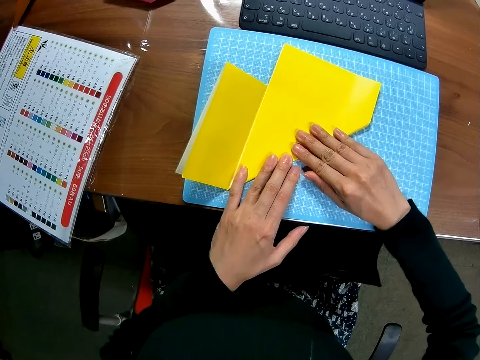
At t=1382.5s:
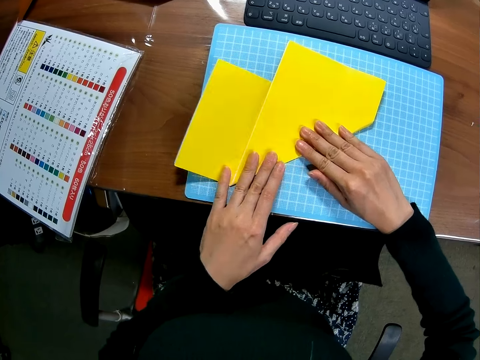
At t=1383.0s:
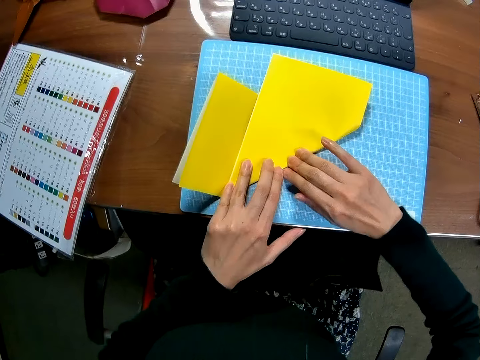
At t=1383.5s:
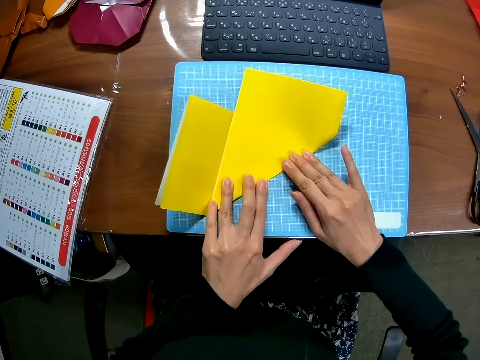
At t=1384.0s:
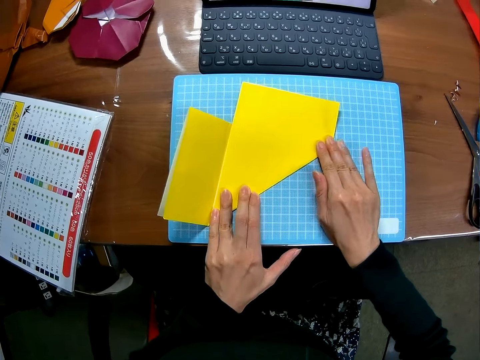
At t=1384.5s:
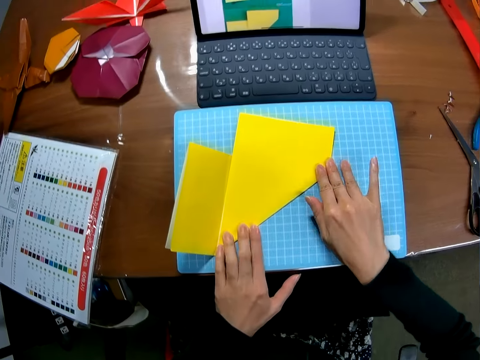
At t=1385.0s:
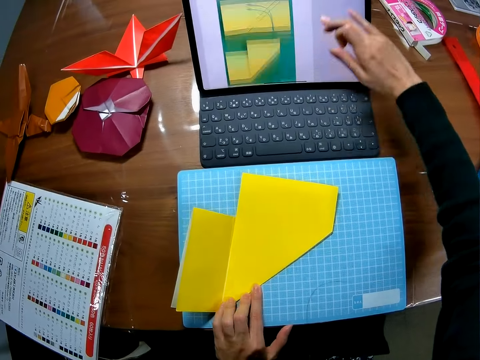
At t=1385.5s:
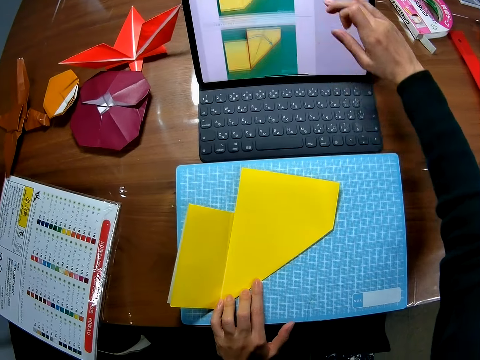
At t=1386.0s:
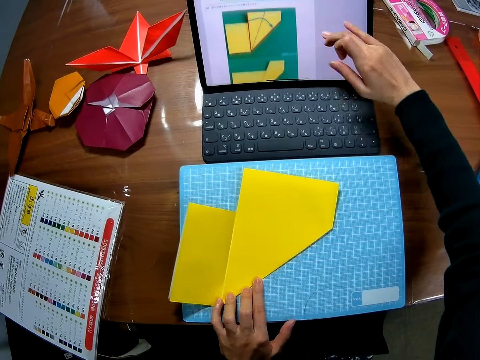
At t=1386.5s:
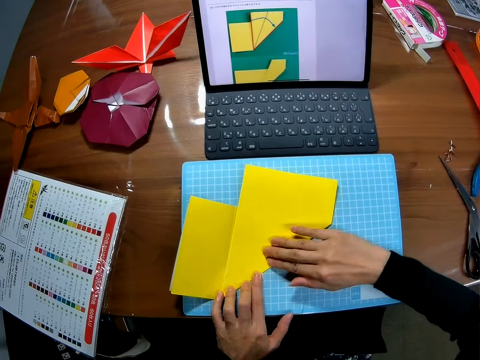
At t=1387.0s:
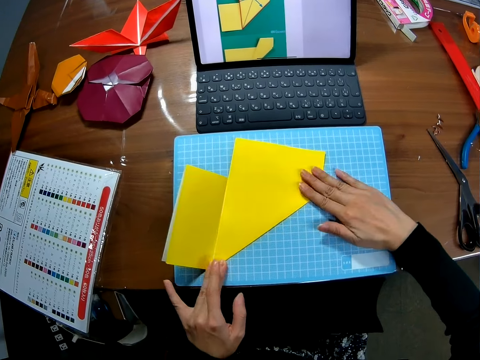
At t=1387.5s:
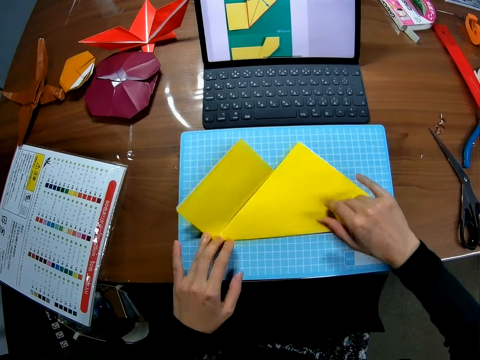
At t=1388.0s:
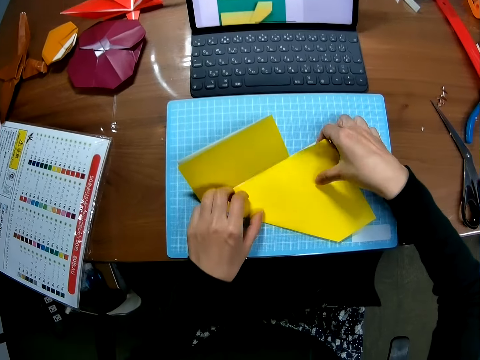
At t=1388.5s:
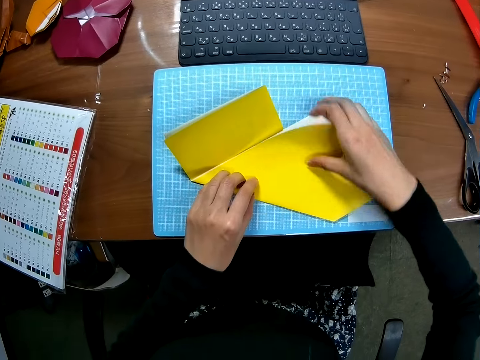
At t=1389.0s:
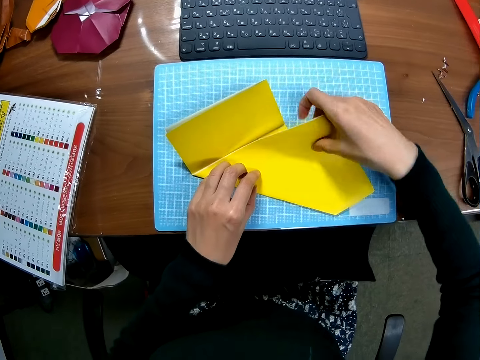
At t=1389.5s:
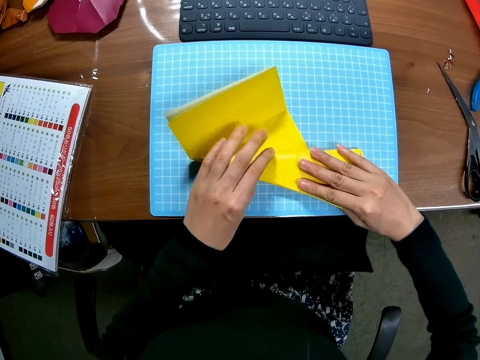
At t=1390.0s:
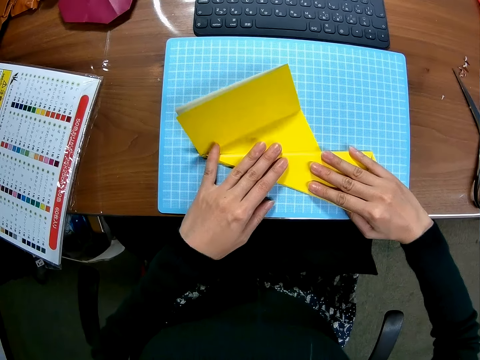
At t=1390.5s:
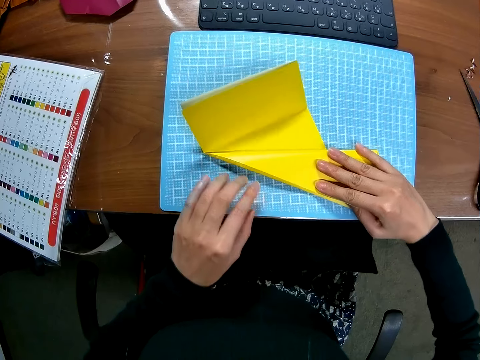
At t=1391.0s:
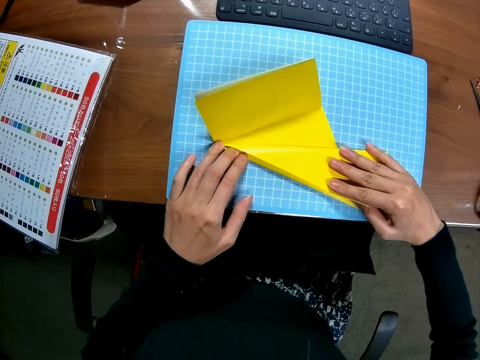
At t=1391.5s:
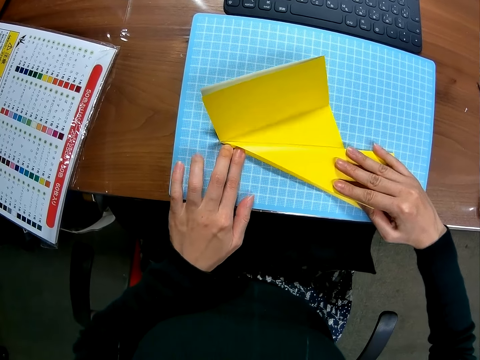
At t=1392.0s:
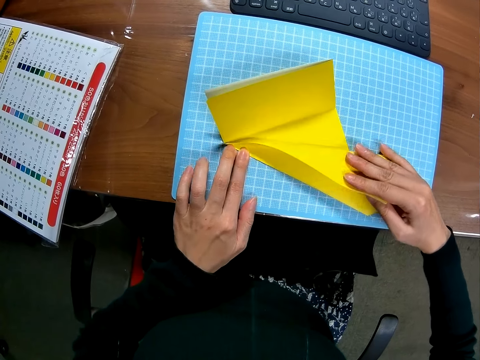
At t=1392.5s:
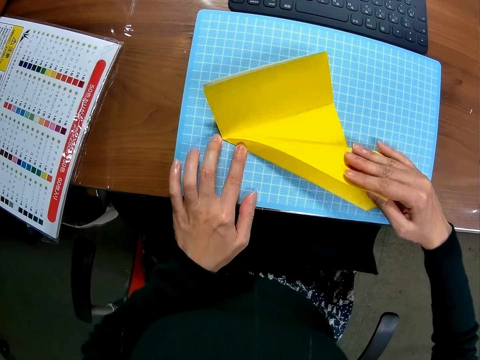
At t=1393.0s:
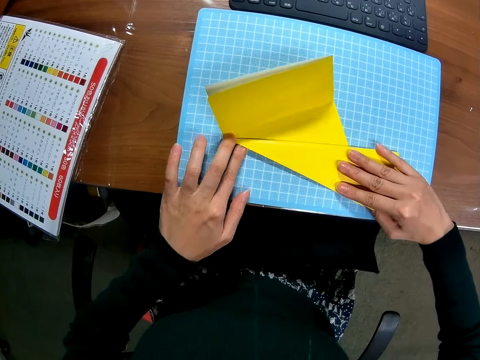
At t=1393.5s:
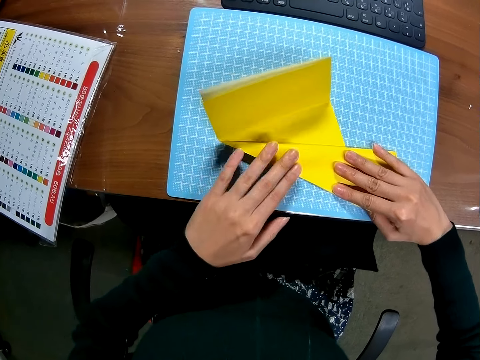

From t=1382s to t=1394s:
The camera wearer holds a piece of craft paper on a cutting mat. They scroll up the screen of a laptop on a table in the room with a hand. They align the piece of craft paper on the cutting mat. They turn the craft sheet on the cutting sheet. They open the craft sheet. They turn the craft sheet on the cutting sheet. They fold the piece of craft paper on the cutting mat.

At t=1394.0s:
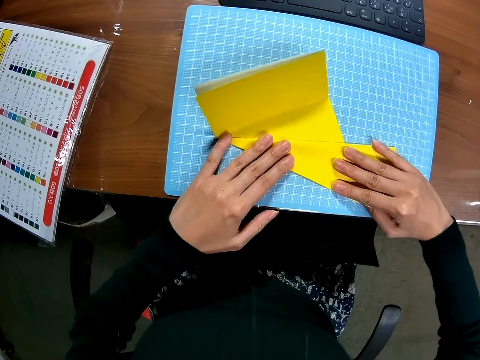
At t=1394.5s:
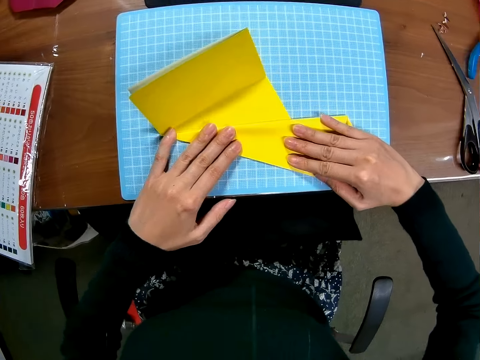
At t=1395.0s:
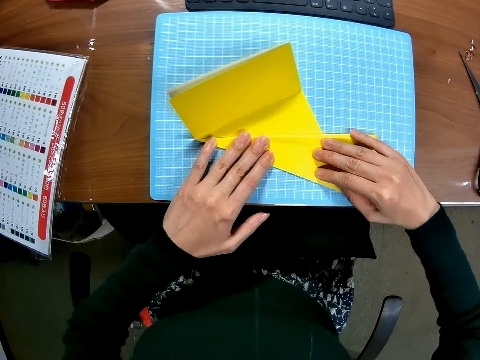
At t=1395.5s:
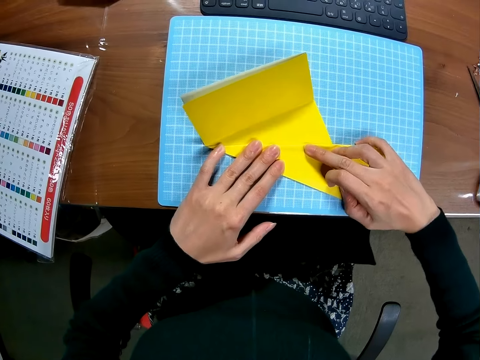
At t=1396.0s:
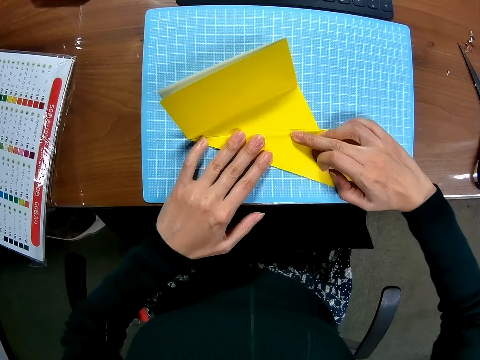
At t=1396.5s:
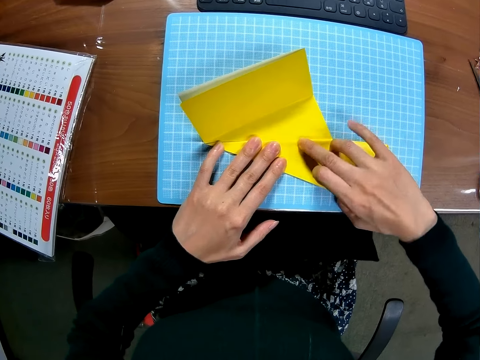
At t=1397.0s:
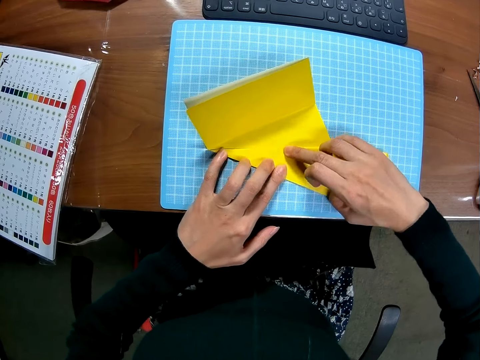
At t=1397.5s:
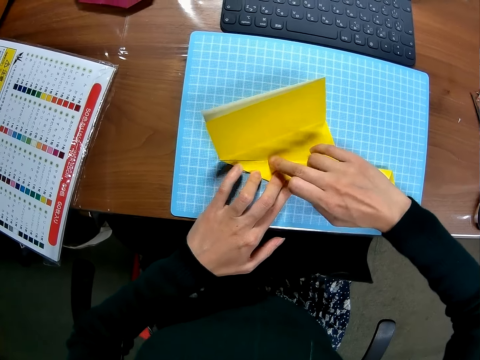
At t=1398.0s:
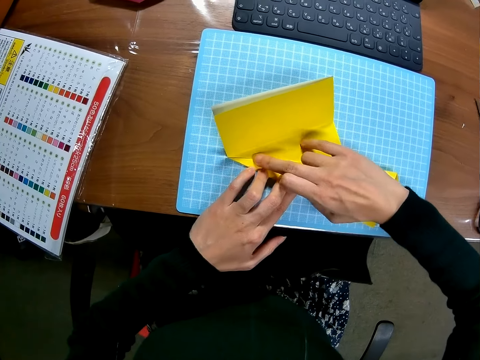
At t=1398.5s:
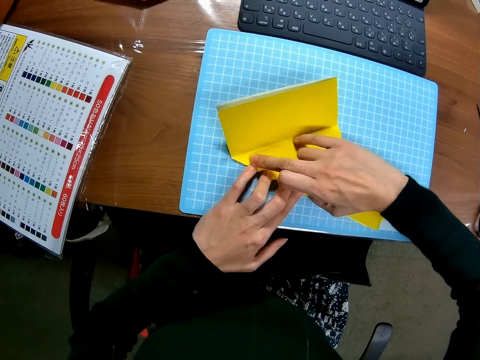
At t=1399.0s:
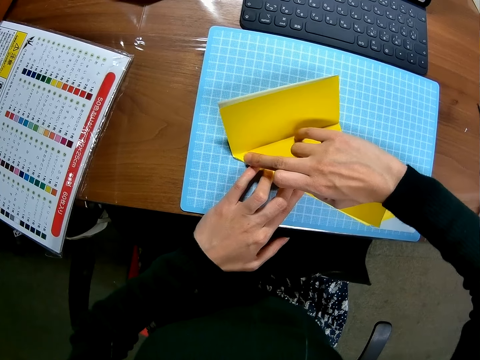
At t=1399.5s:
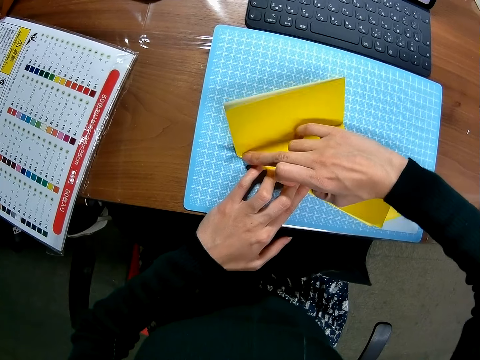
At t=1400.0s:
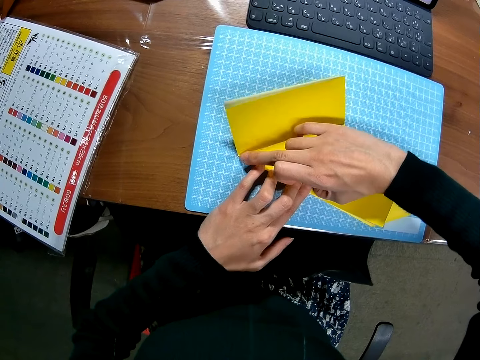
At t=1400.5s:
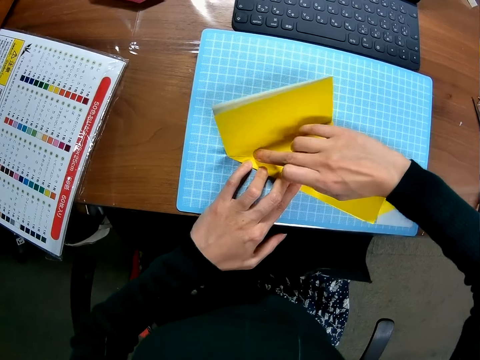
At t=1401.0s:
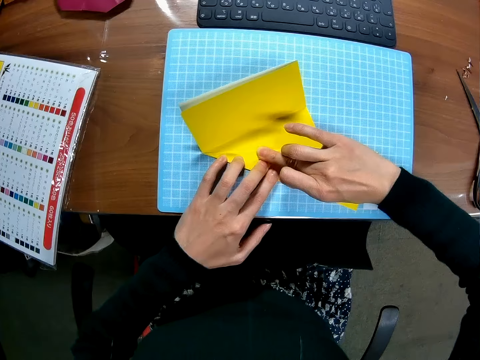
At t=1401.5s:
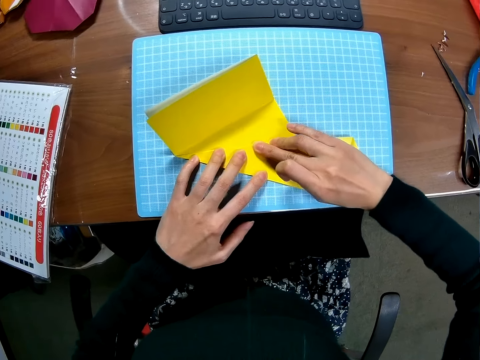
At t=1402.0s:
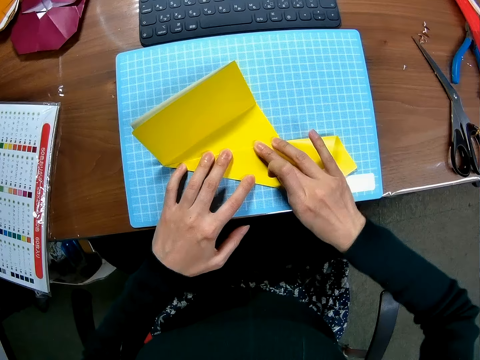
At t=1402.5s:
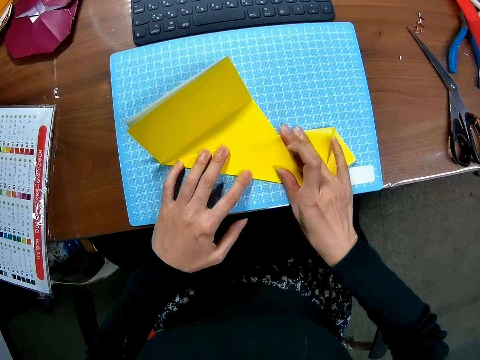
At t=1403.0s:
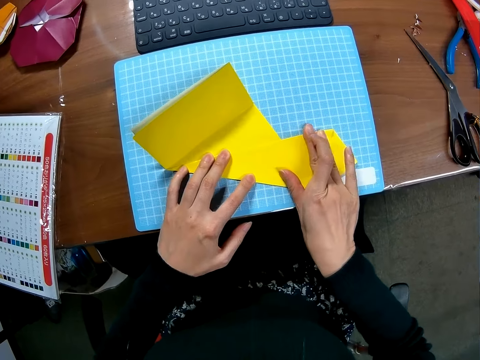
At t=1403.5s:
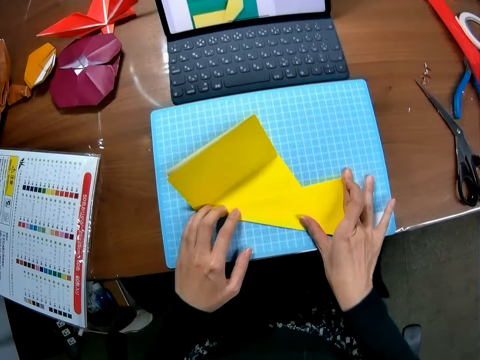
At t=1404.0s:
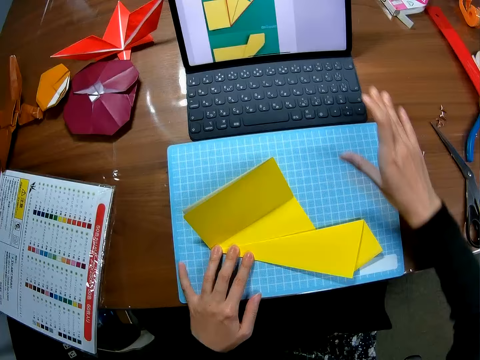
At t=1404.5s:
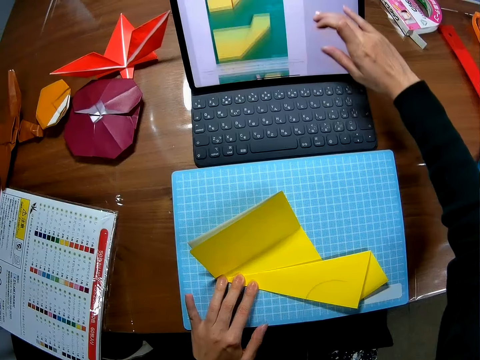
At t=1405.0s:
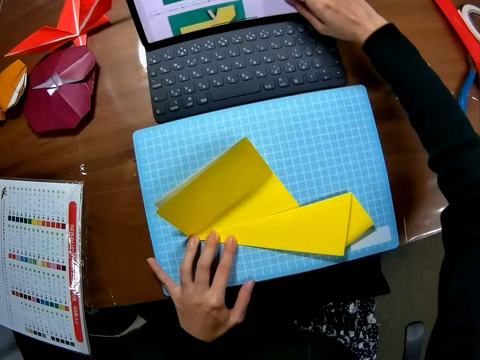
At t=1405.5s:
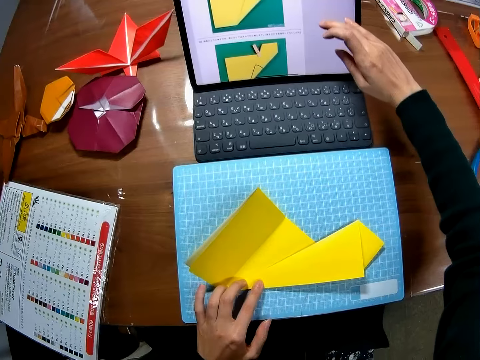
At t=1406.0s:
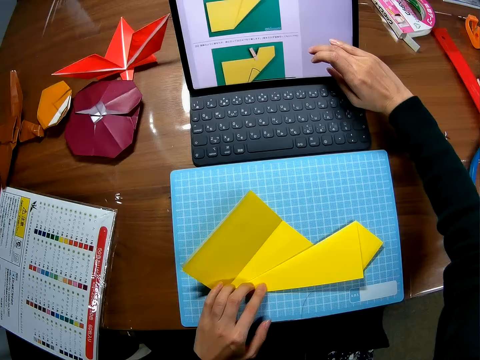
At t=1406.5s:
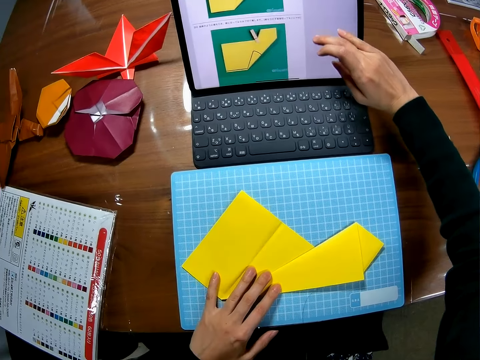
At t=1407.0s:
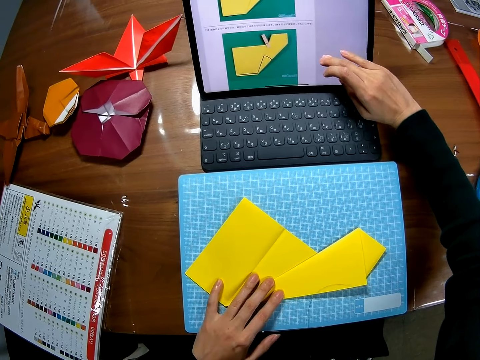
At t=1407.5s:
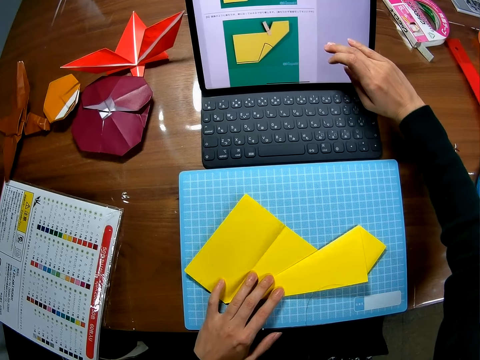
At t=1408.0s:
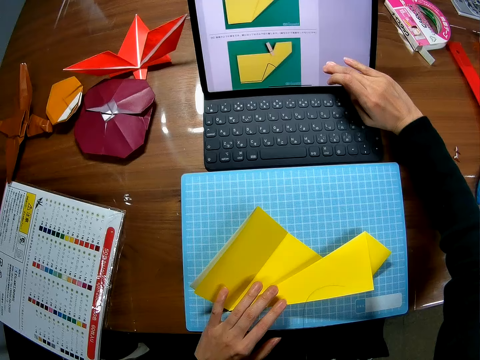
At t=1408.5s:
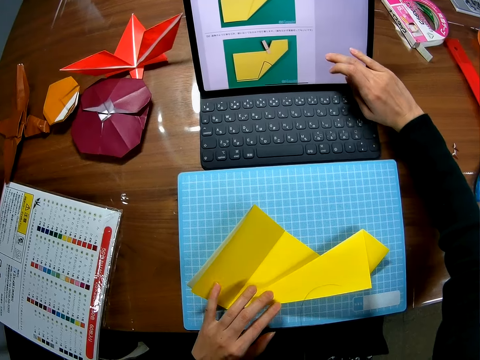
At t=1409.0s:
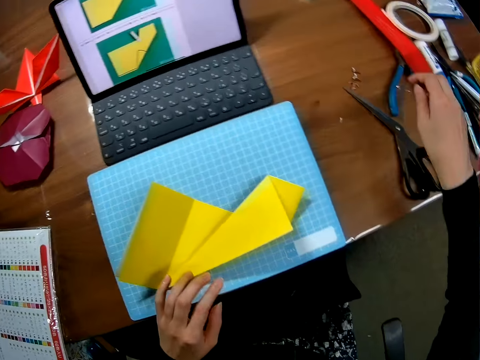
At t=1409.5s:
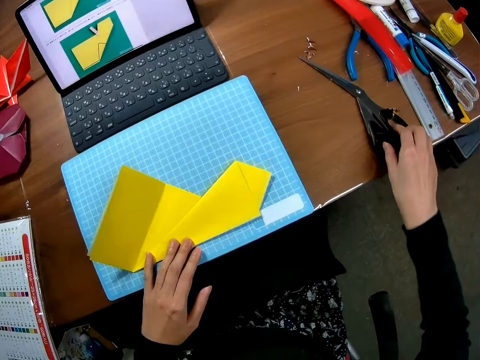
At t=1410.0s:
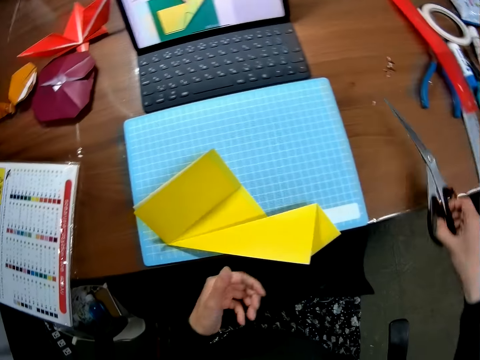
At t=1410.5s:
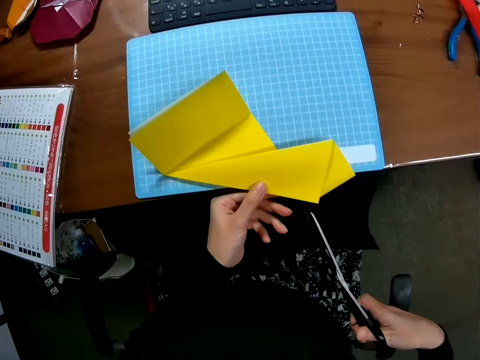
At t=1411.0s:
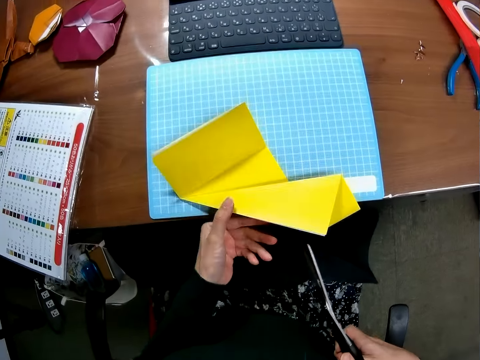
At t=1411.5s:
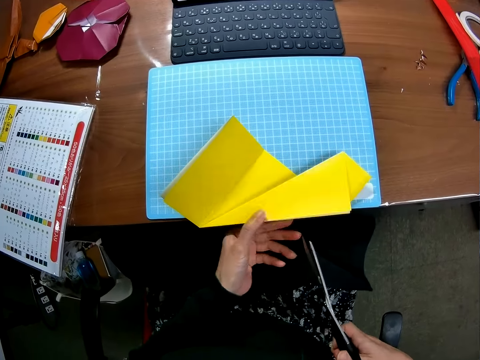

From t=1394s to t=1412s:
The camera wearer adjusts a piece of craft paper on a cutting mat. They scroll up the screen of a laptop on a table in the room with a hand. They look around the table. They pick up a pair of scissors from the table. They move the craft sheet on the cutting sheet a bit.
